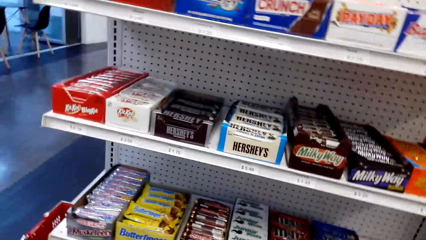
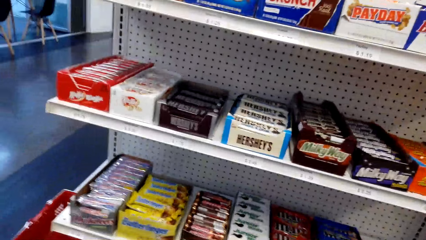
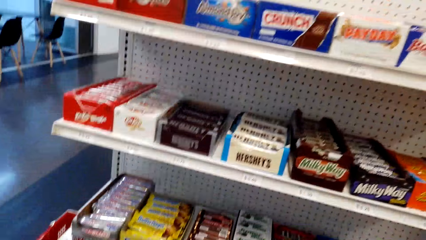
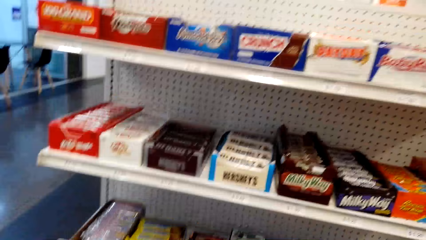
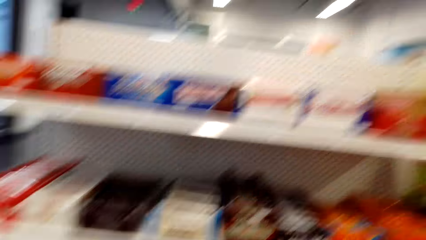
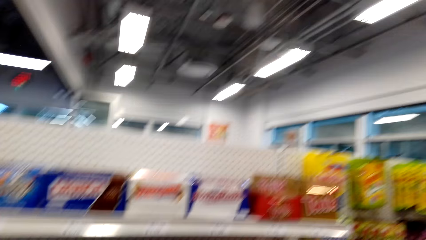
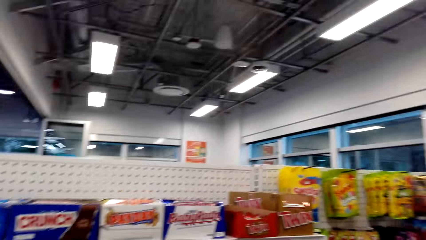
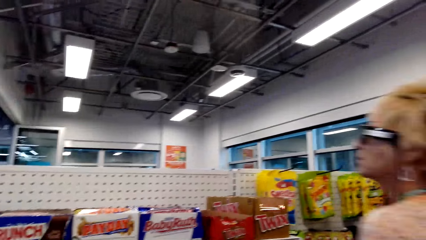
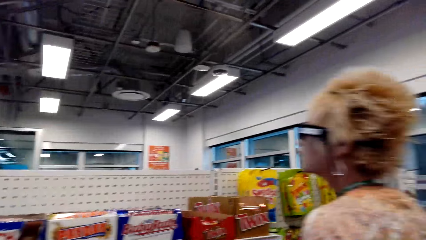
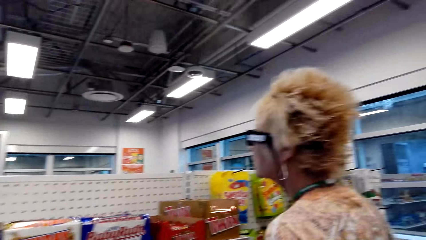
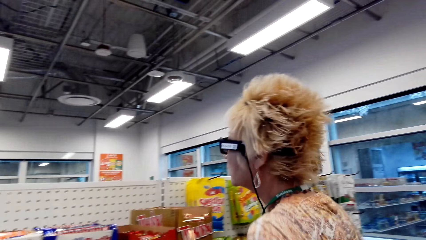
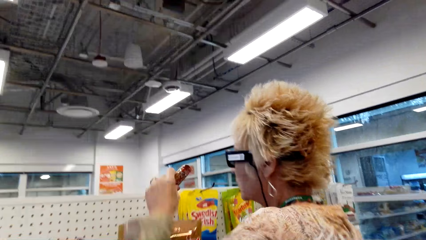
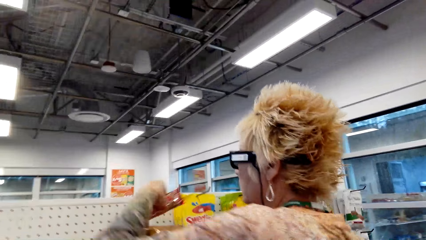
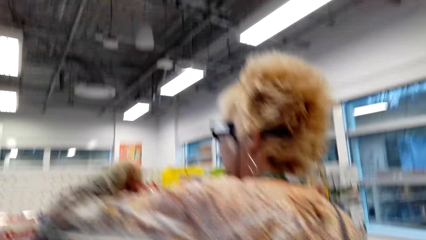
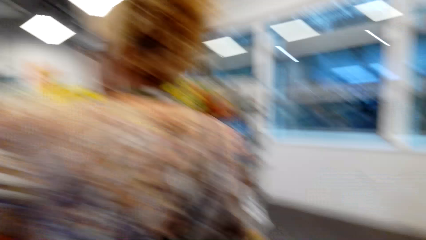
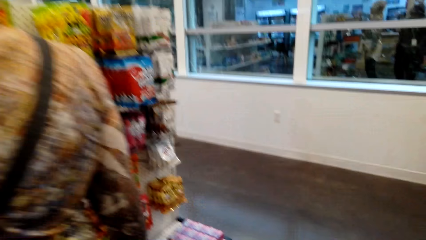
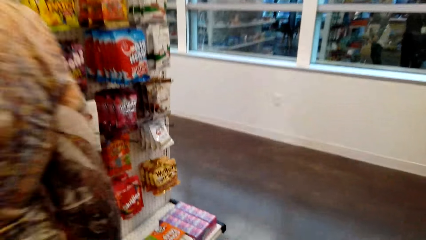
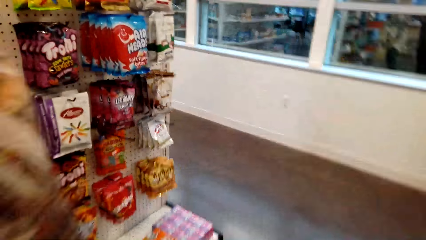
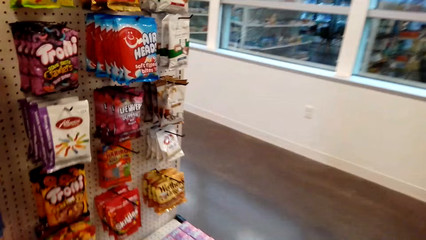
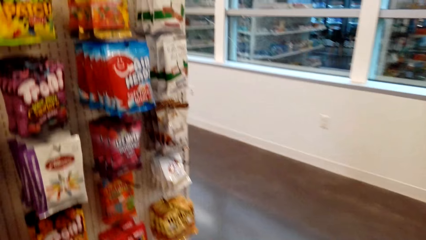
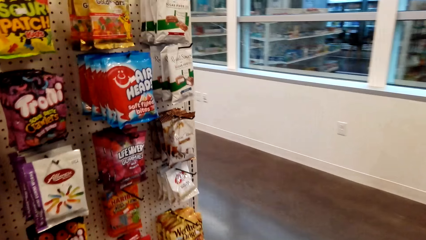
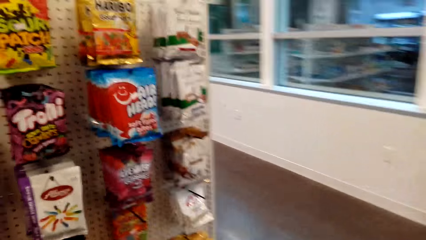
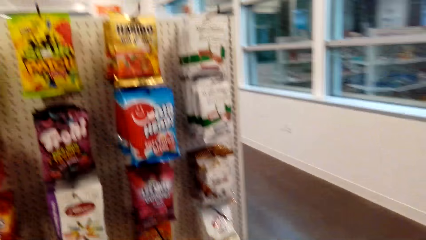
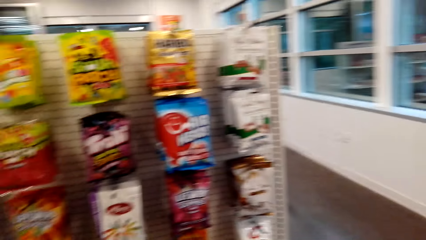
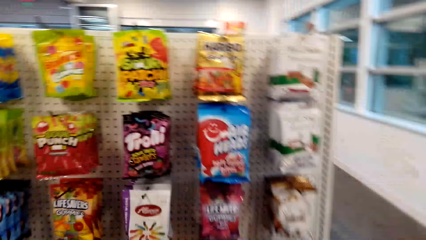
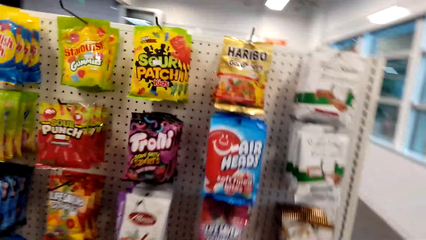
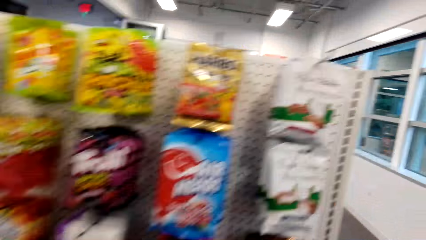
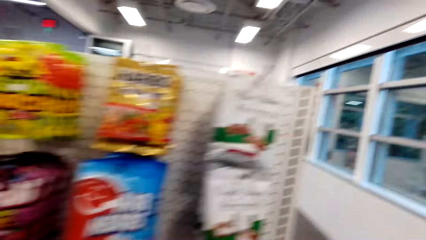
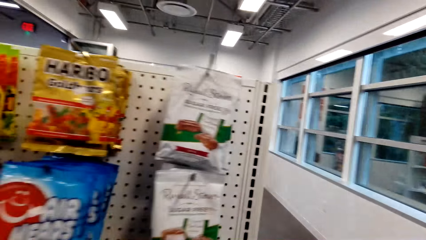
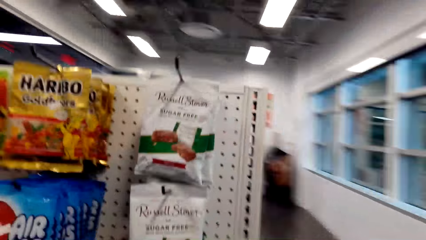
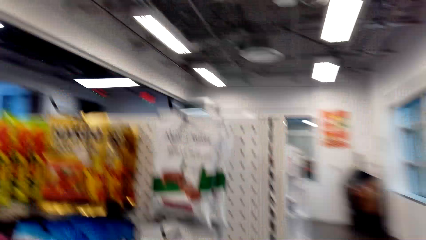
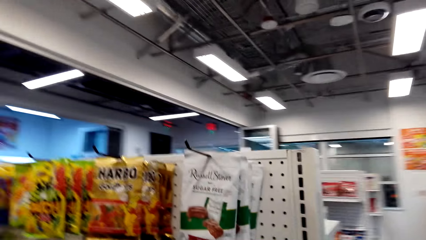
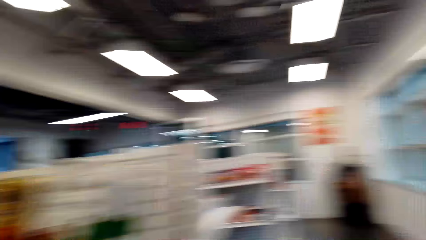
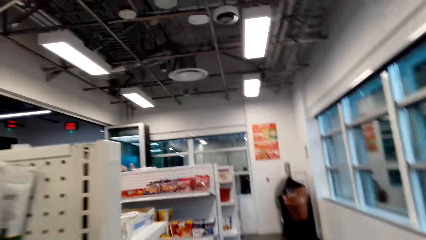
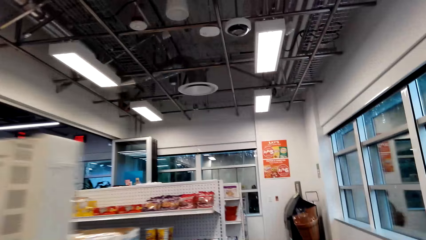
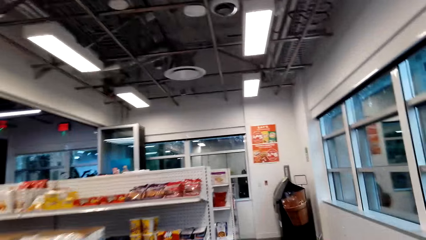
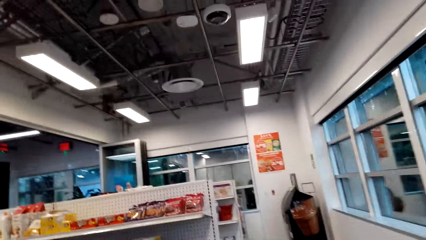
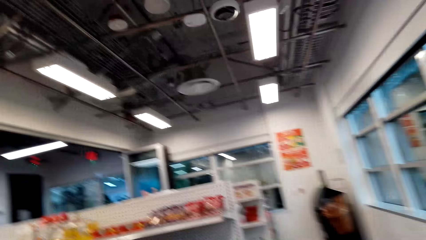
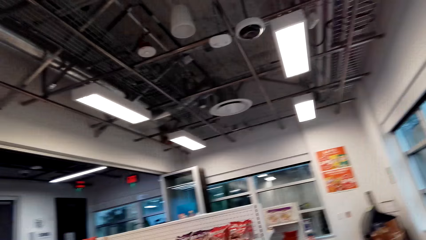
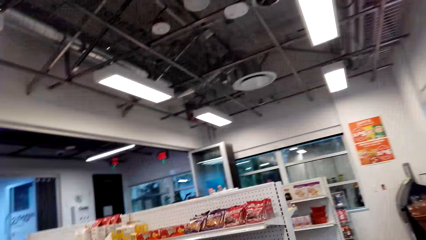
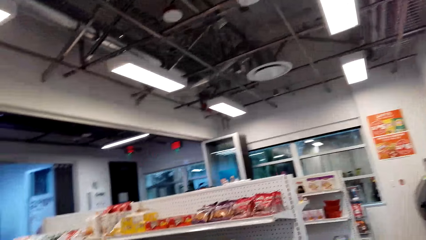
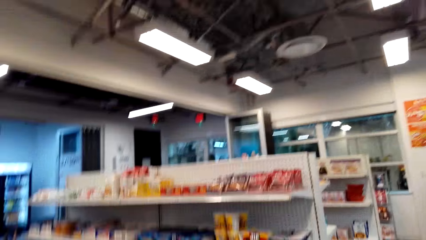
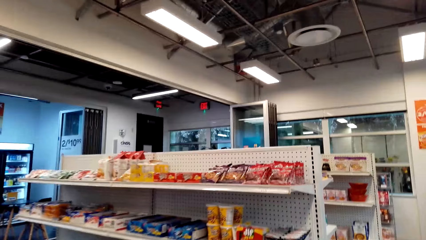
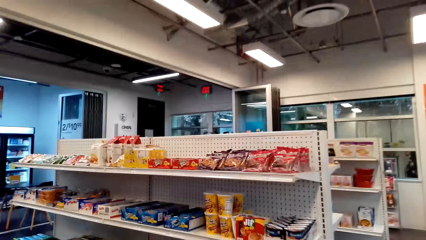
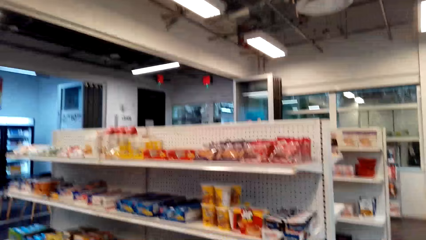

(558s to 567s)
A lady returns an item from the shelf. The camera wearer walks in the store.

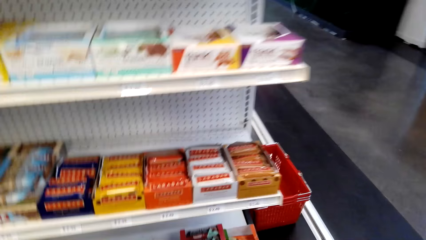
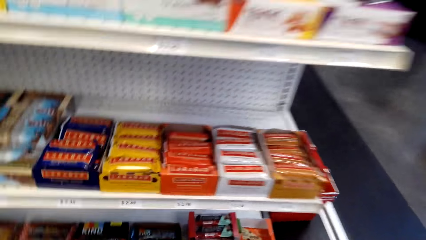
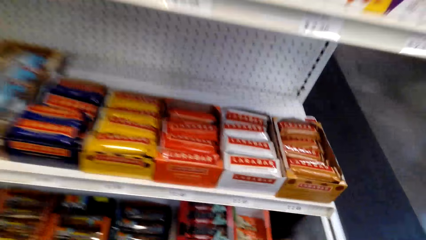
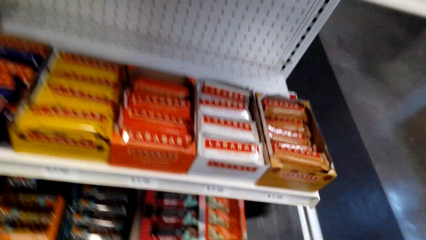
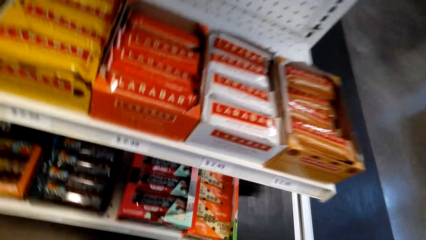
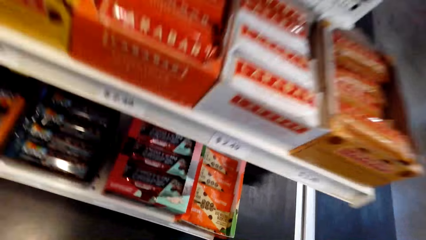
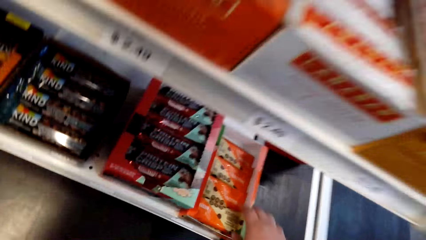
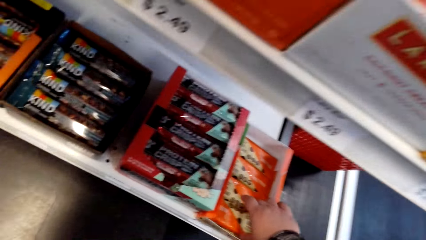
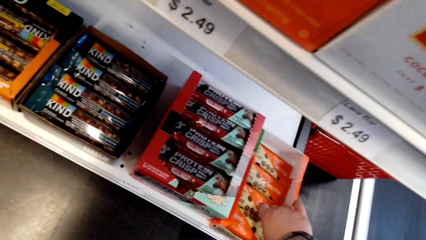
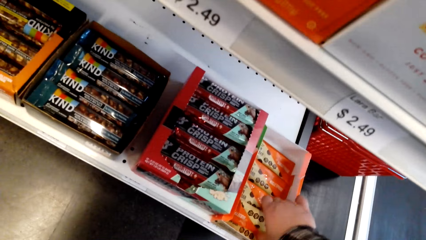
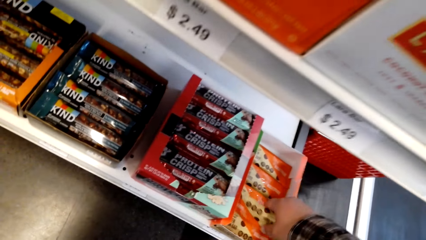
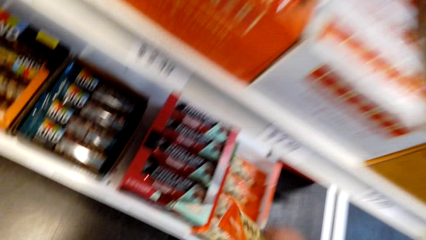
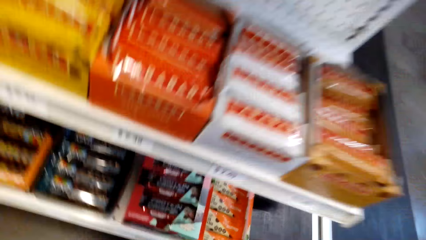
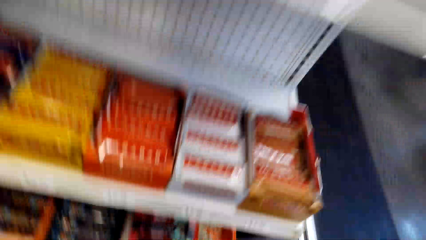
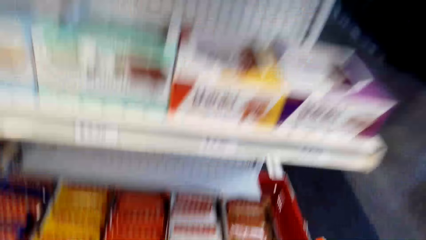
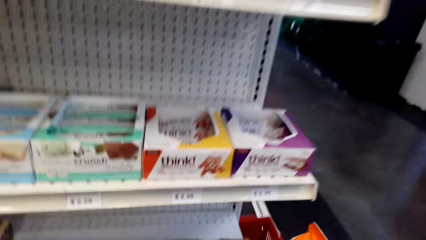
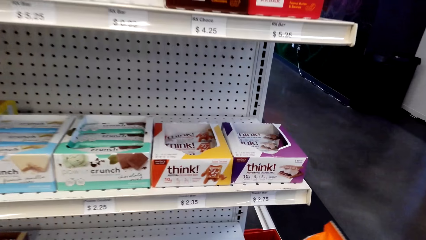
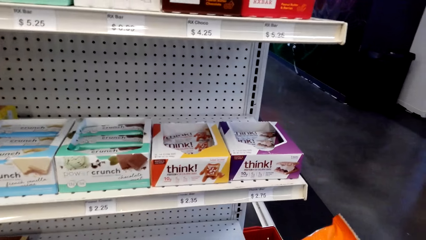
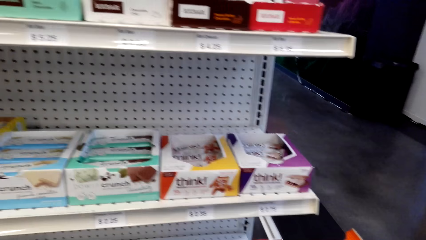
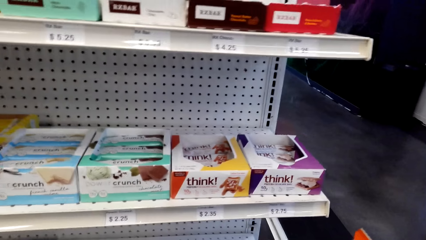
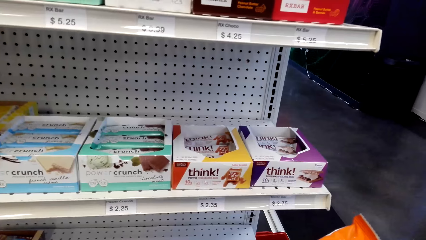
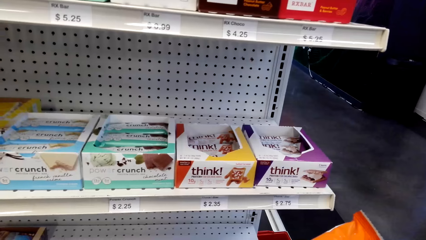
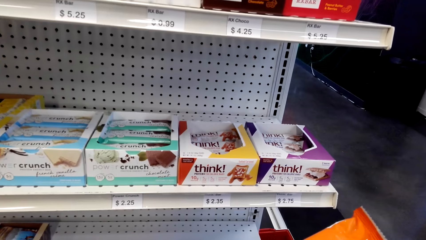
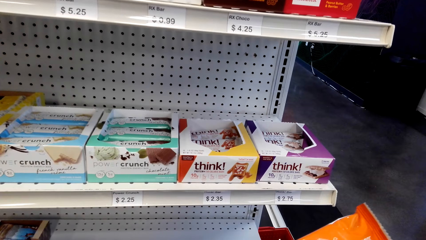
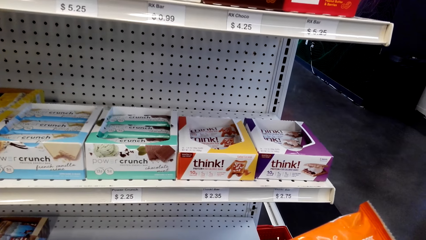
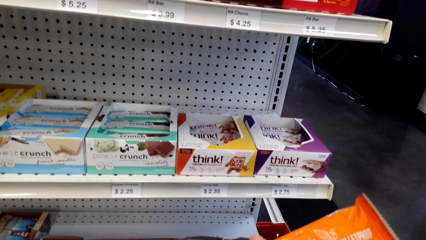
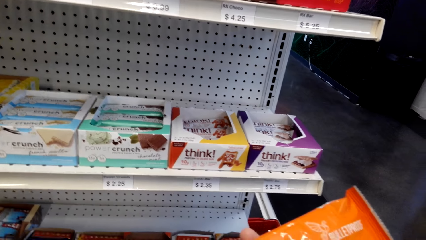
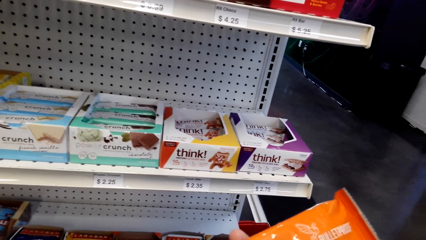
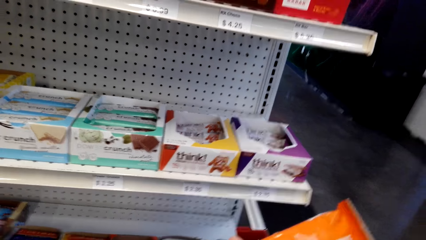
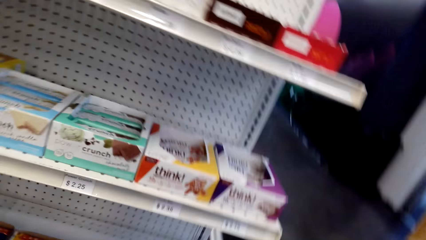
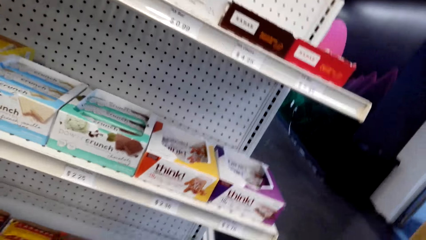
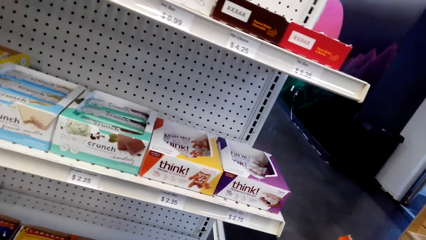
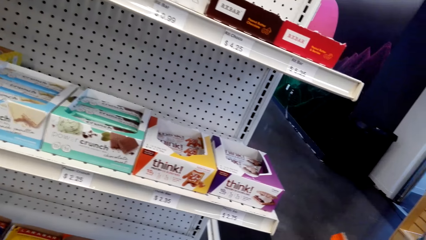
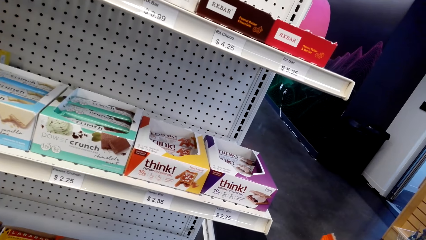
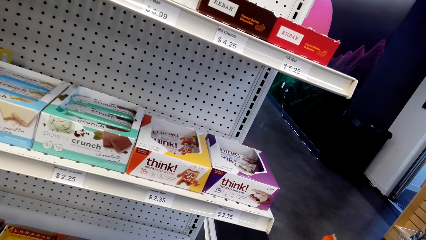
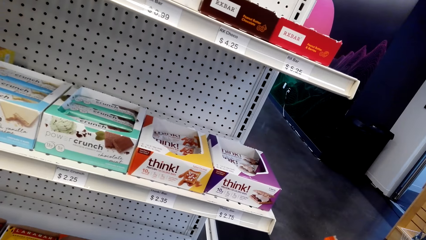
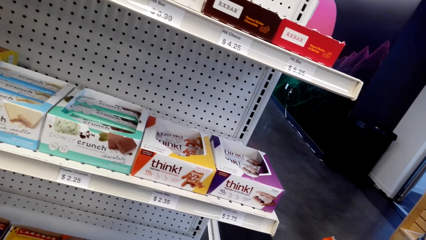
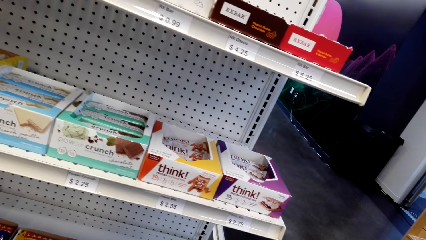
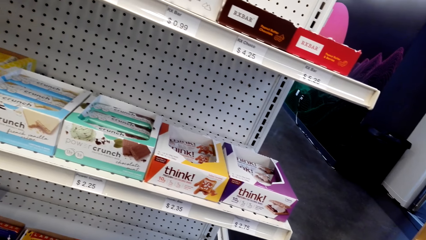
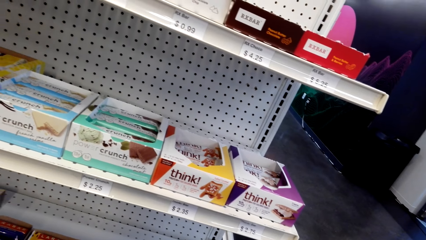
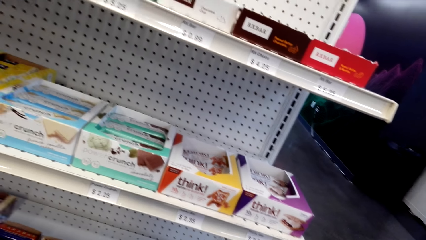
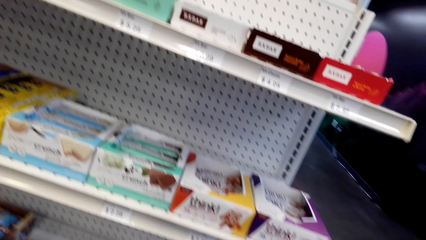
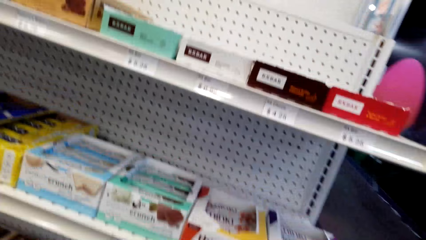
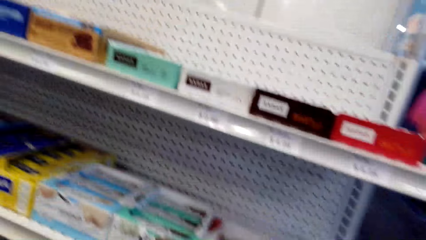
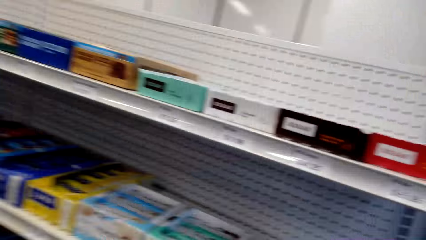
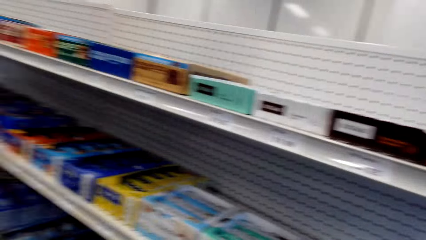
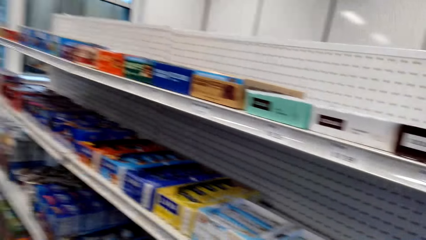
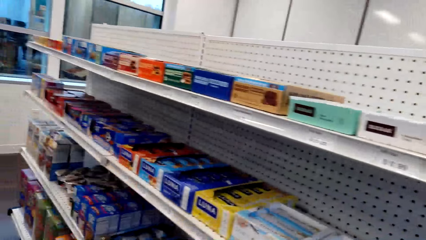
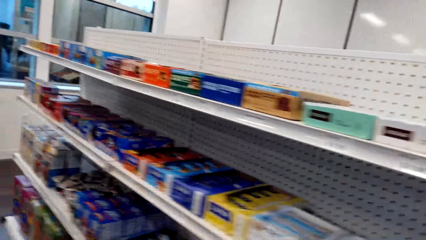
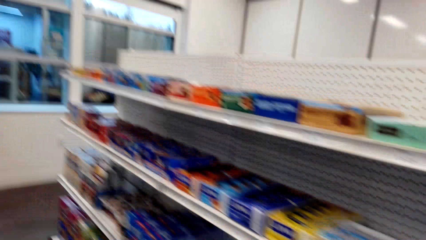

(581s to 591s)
The camera wearer picks up a pack of biscuits on the shelf. They look at the pack of biscuits. They look around.
